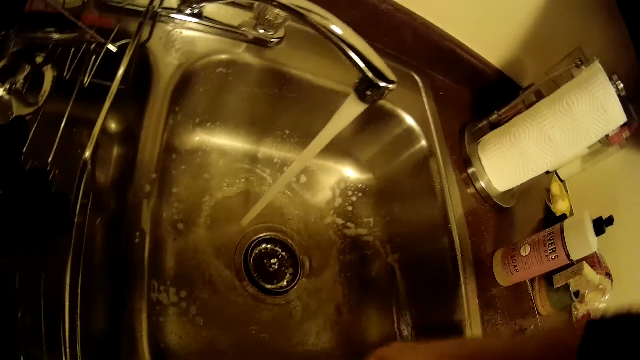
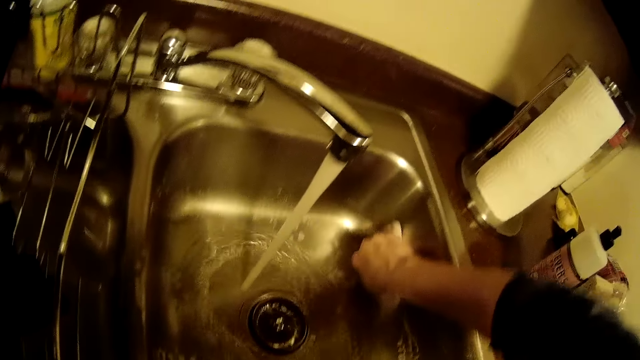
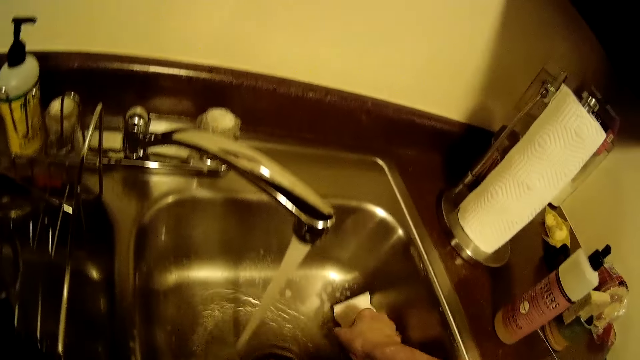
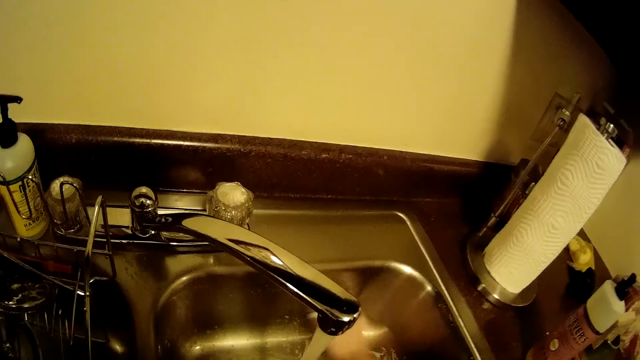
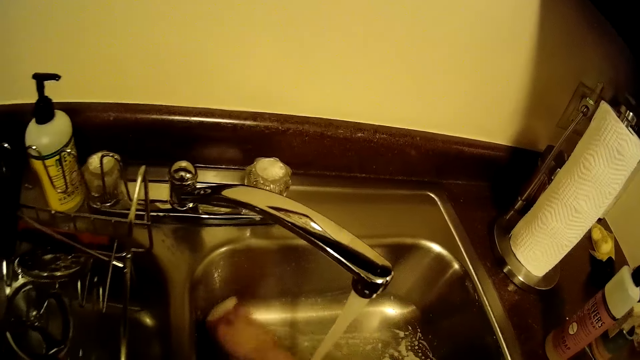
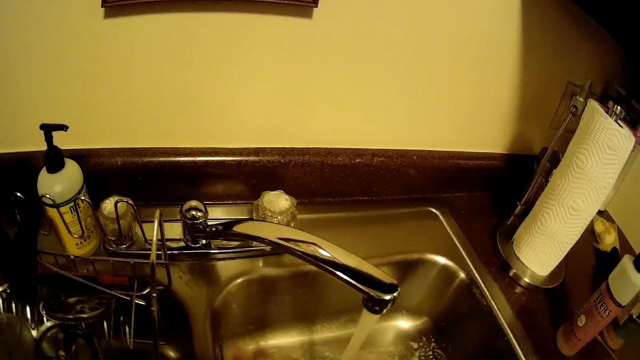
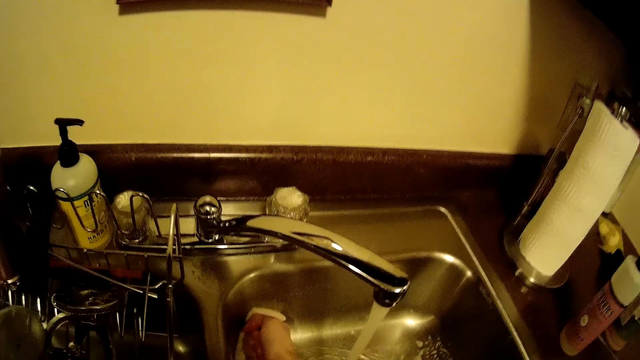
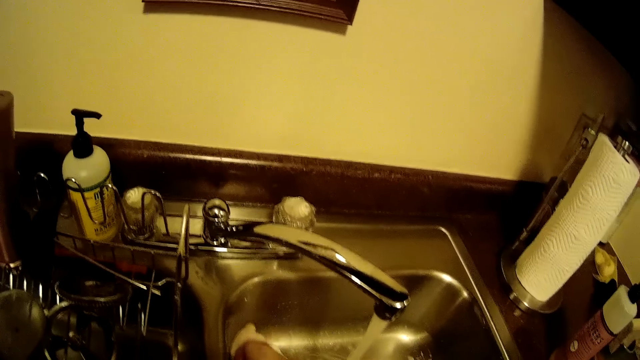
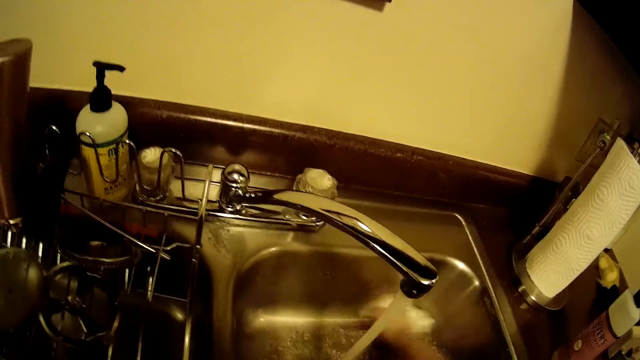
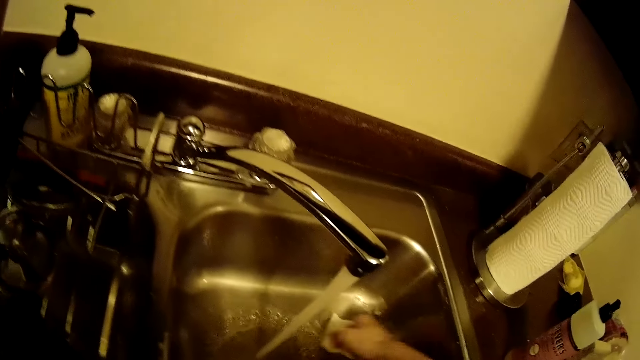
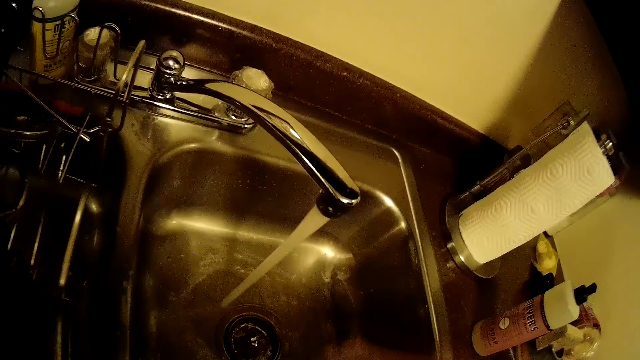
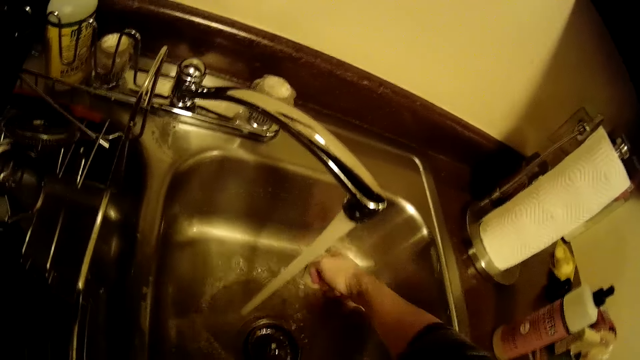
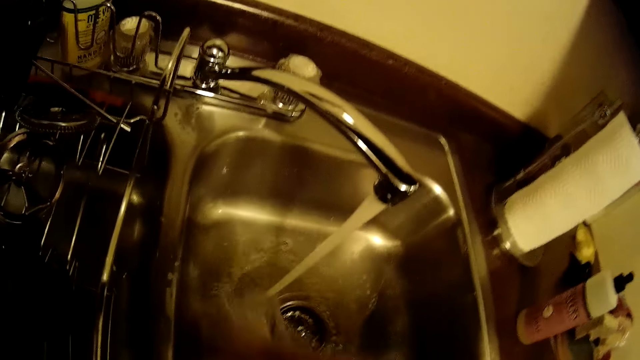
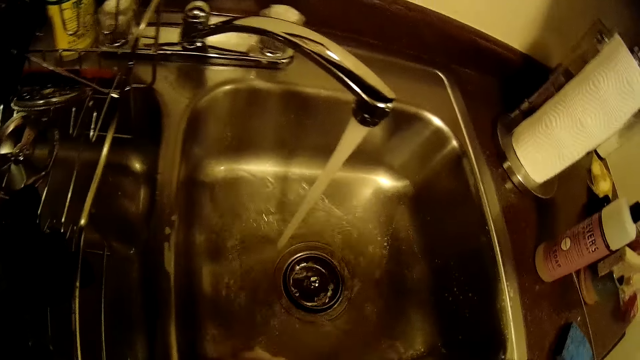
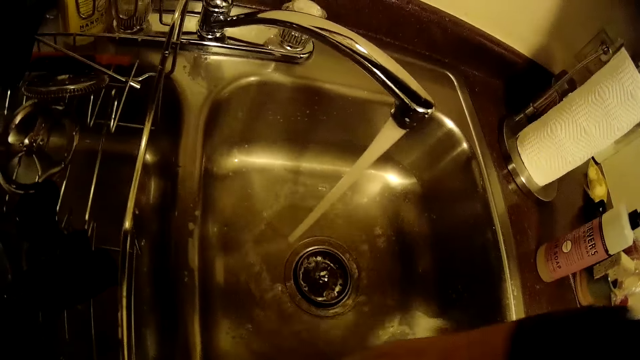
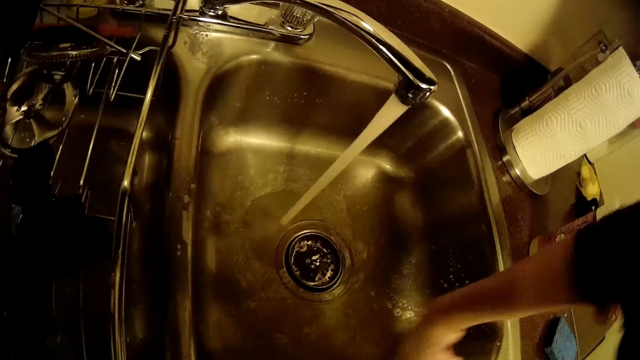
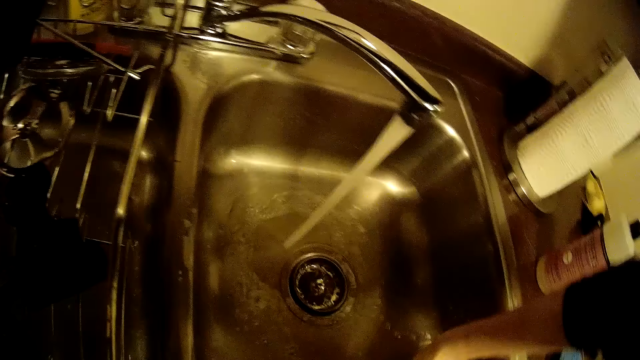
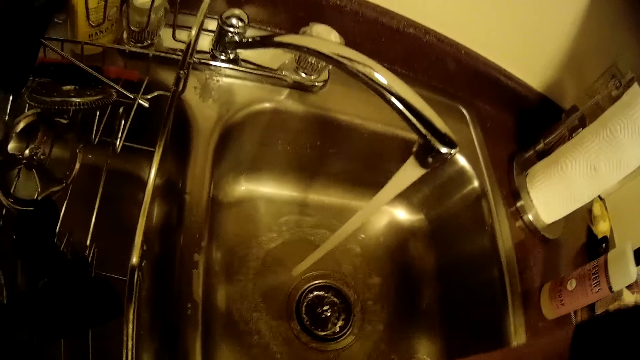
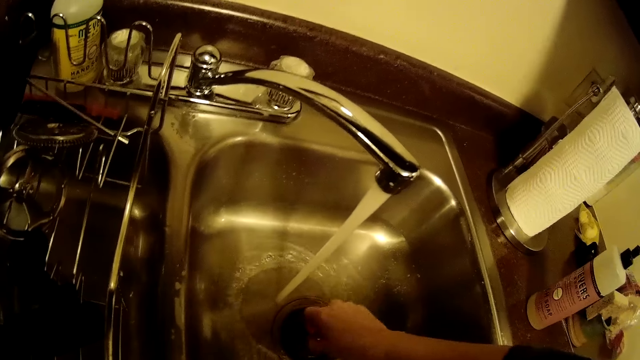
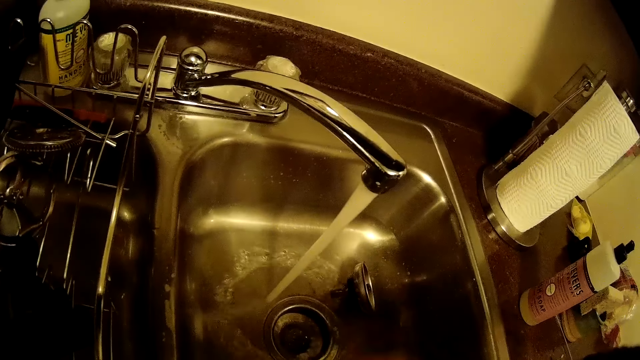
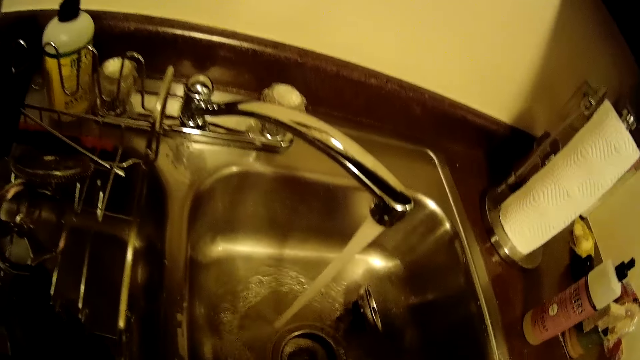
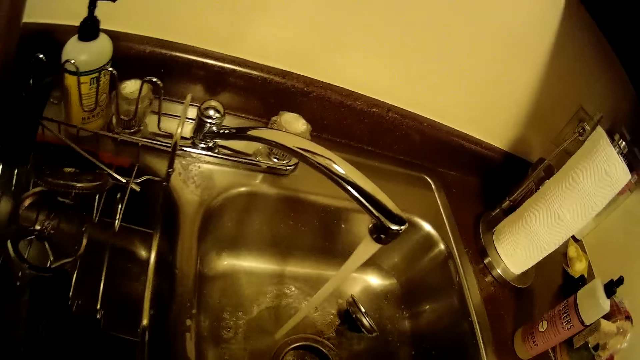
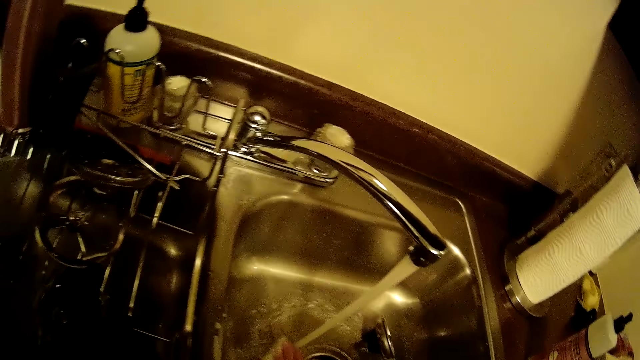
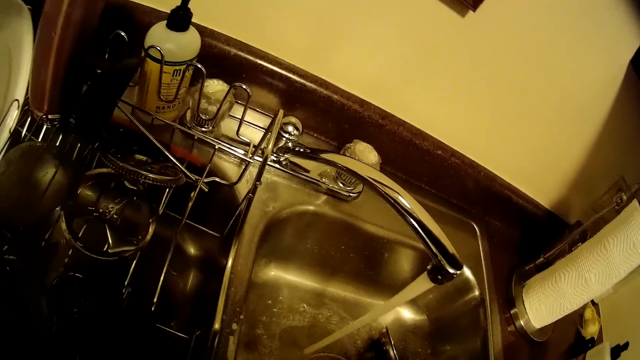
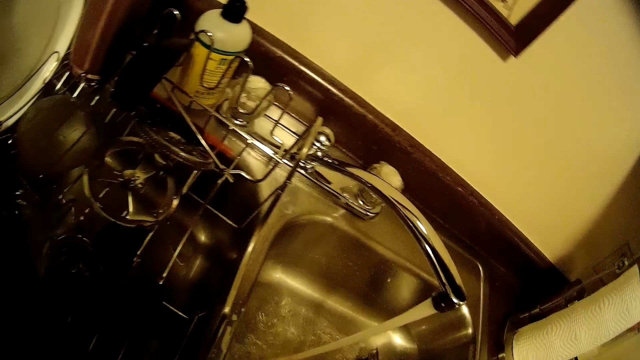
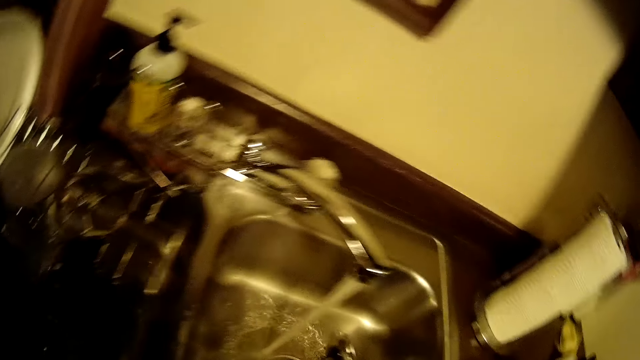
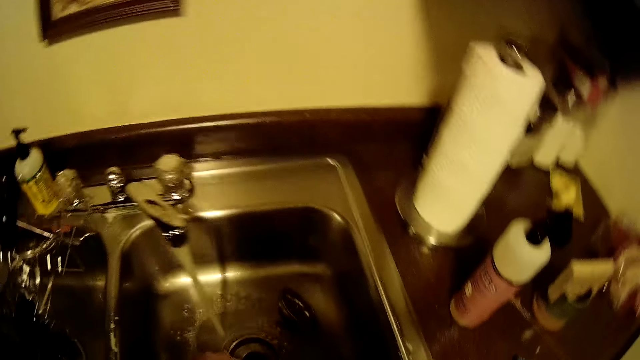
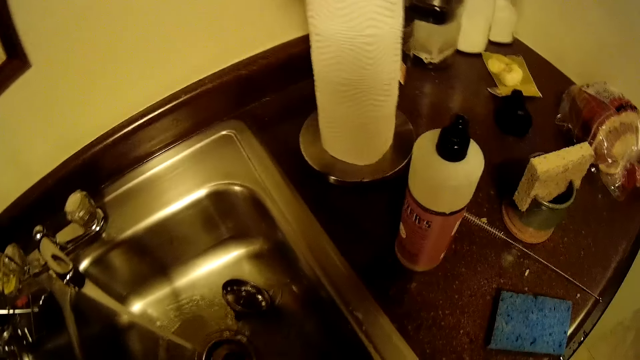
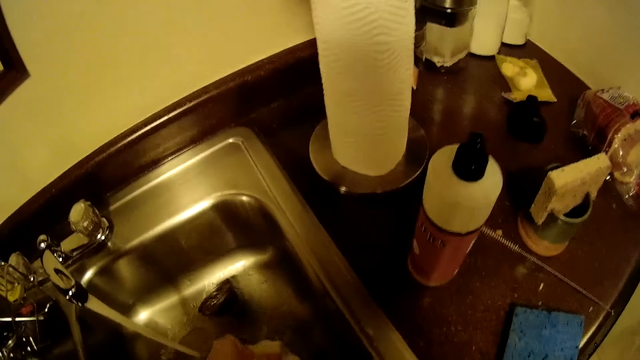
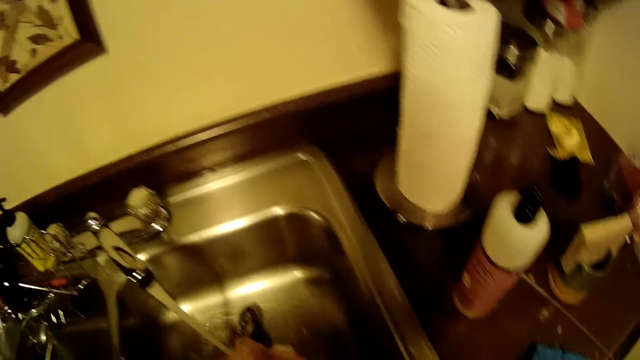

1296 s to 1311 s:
The camera wearer removes the sink strainer with her right hand. She cleans the sink with the sponge in her right hand.

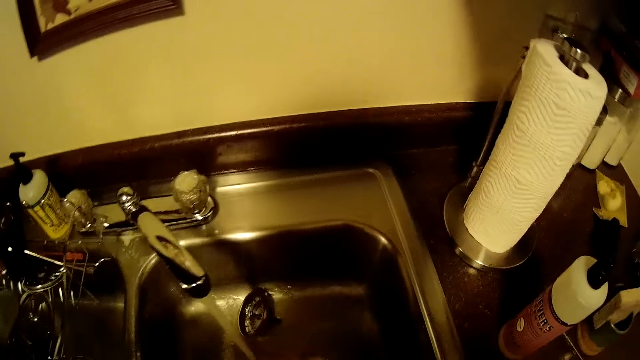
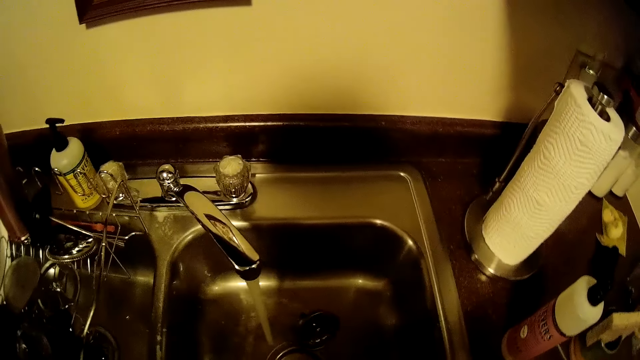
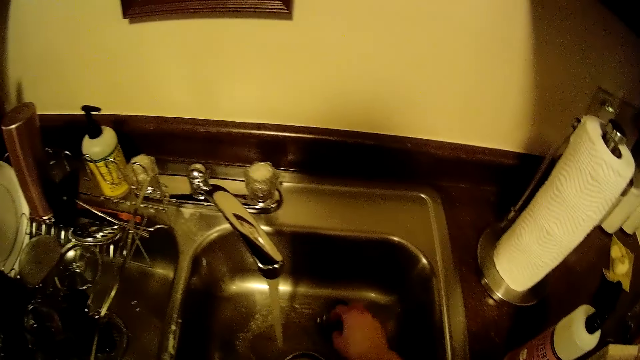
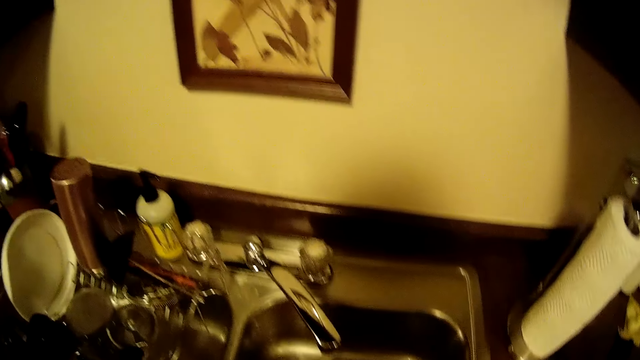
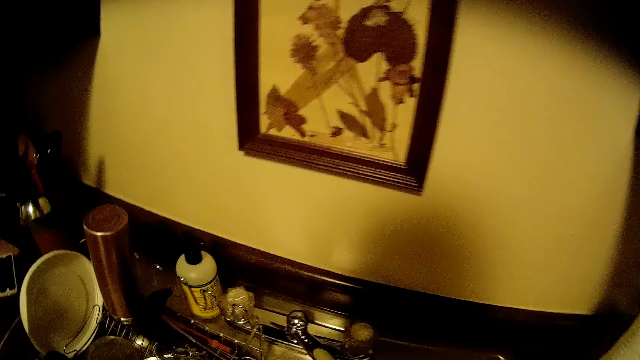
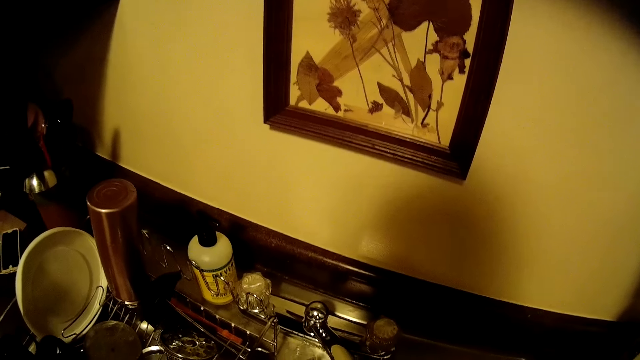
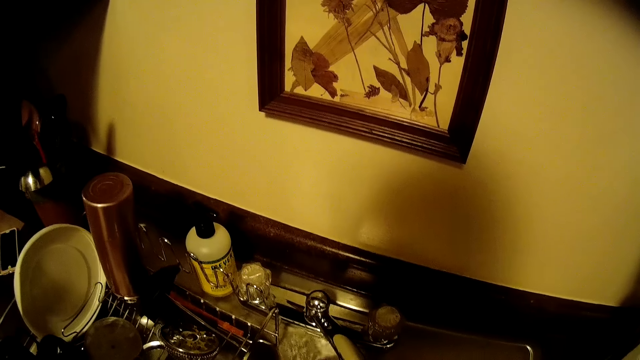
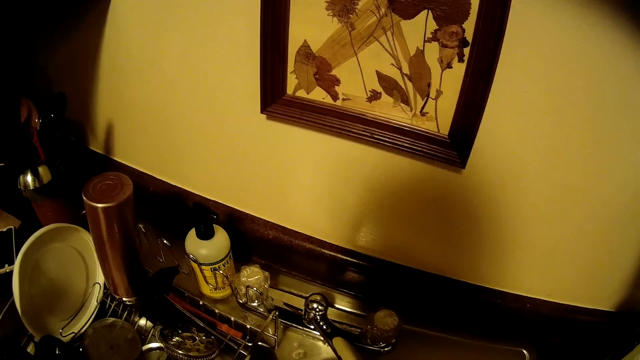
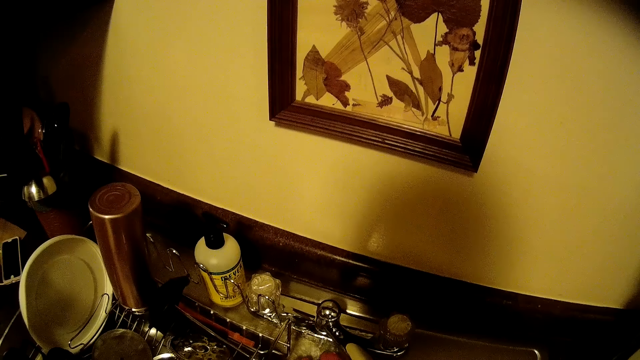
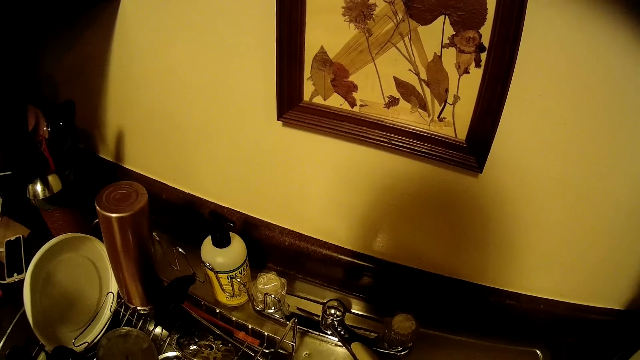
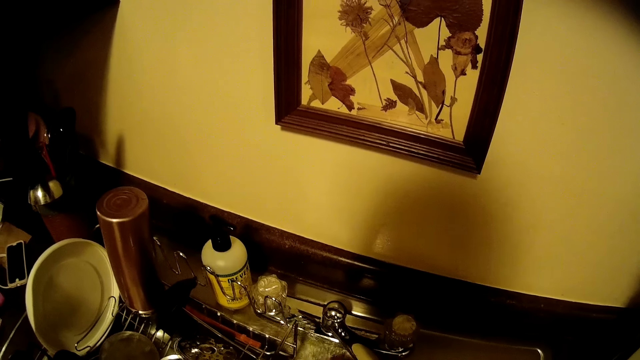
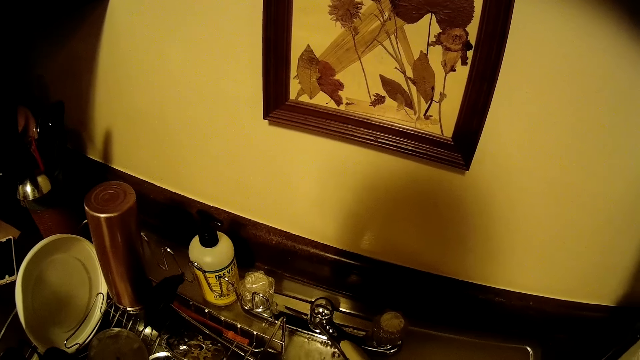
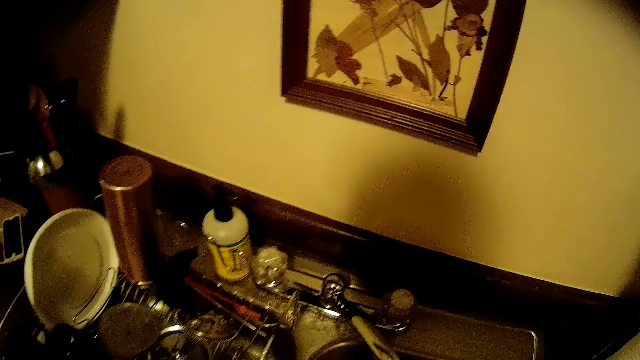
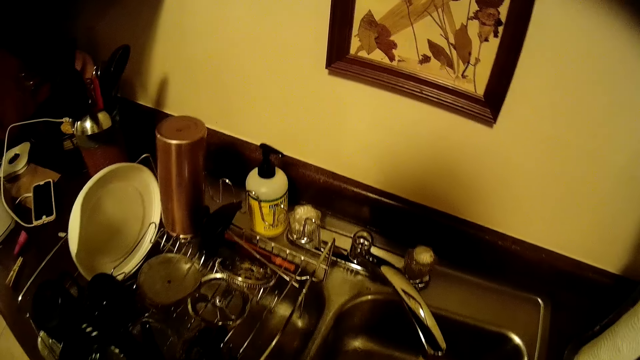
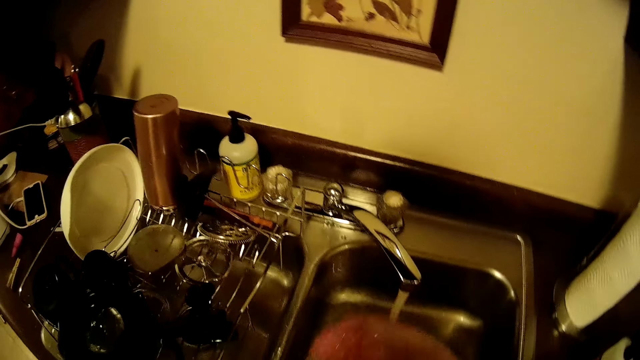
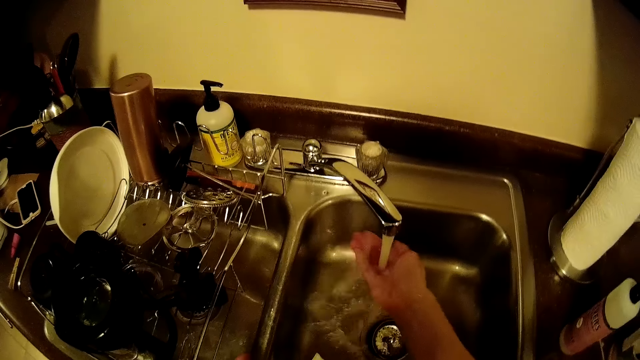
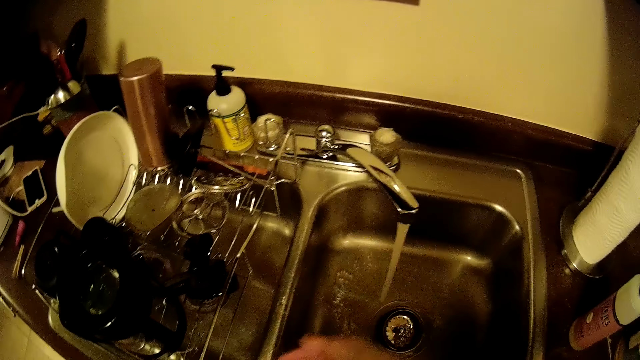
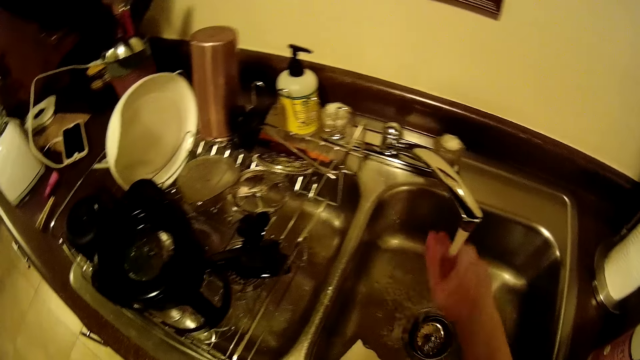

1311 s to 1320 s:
The camera wearer pours water from the tap on the sink with her right hand. She rinses the sink.
